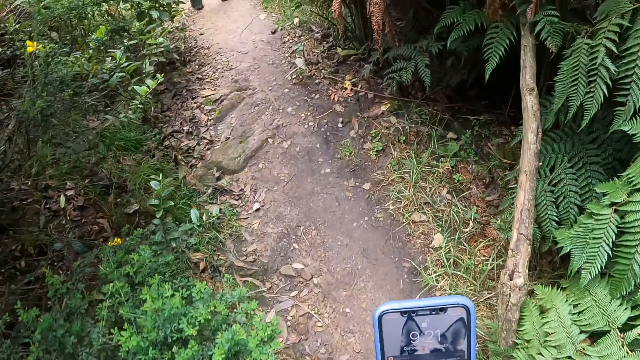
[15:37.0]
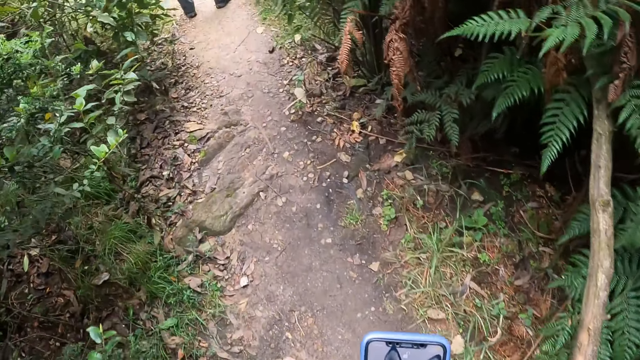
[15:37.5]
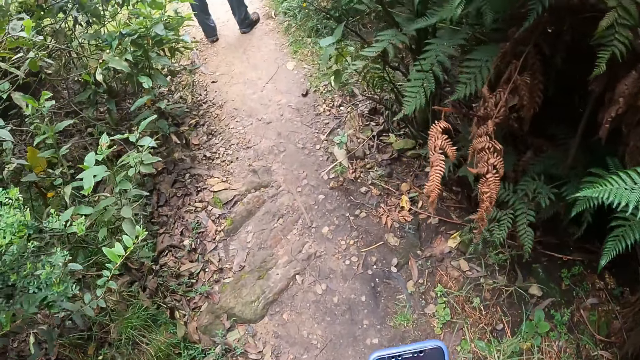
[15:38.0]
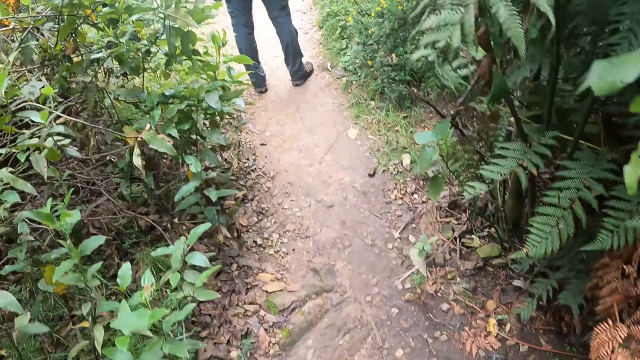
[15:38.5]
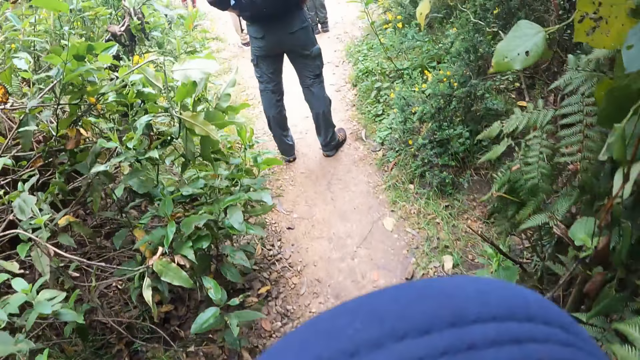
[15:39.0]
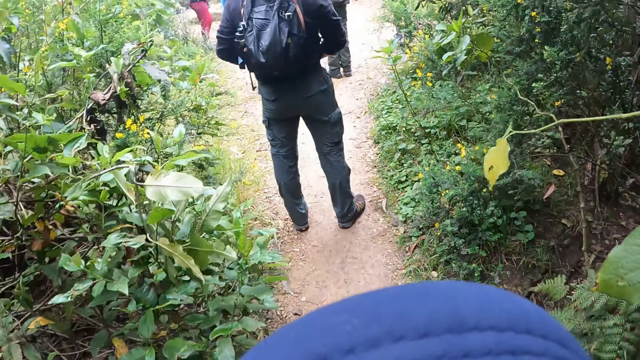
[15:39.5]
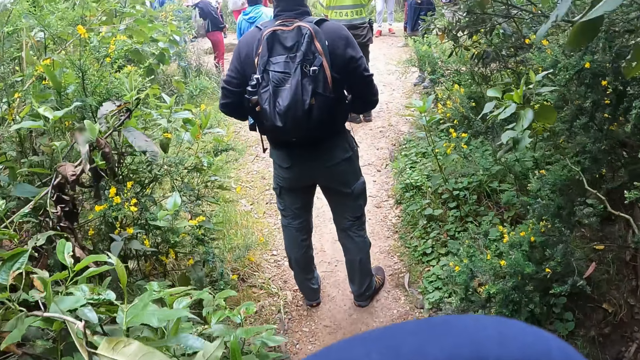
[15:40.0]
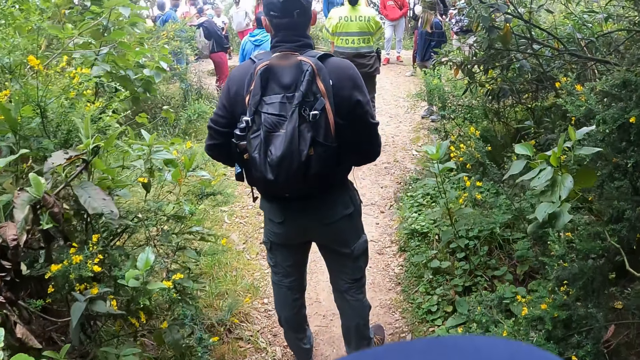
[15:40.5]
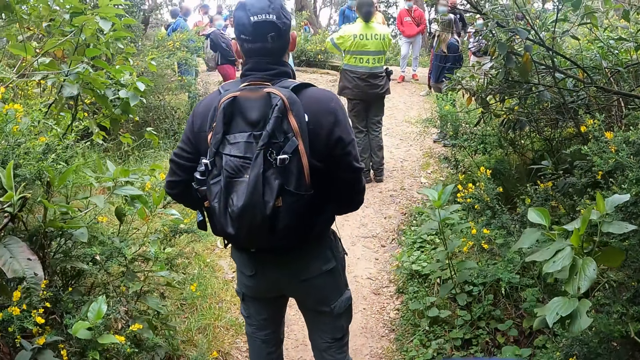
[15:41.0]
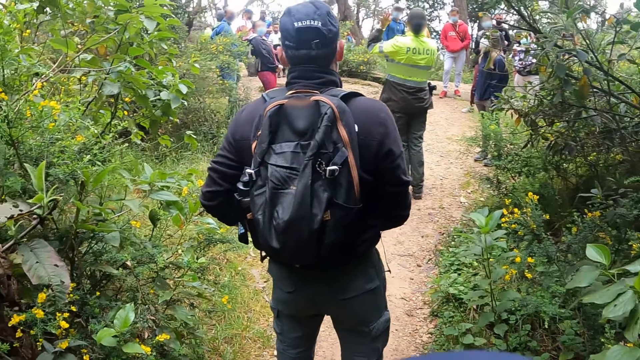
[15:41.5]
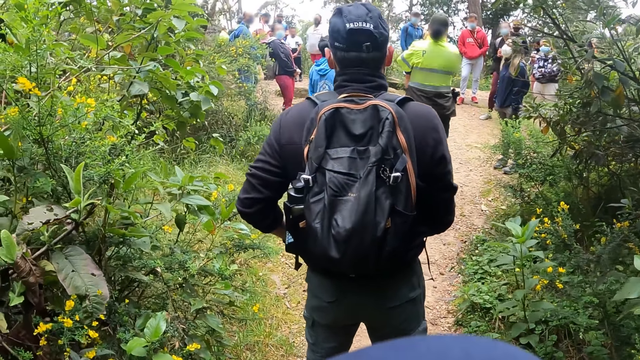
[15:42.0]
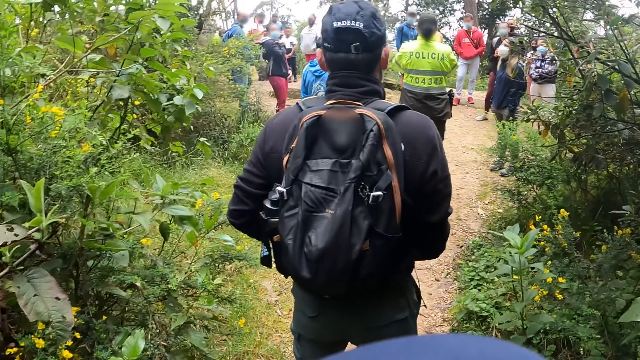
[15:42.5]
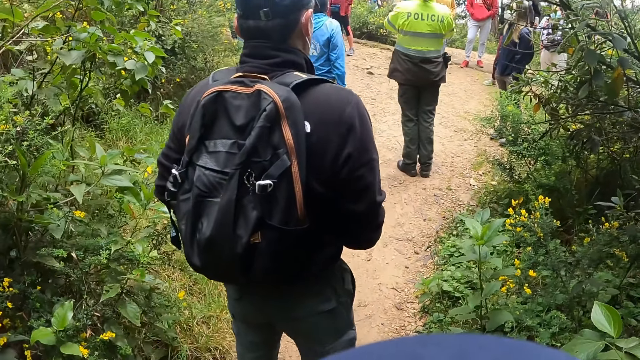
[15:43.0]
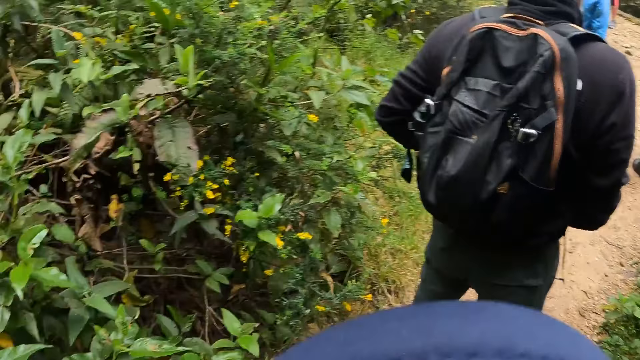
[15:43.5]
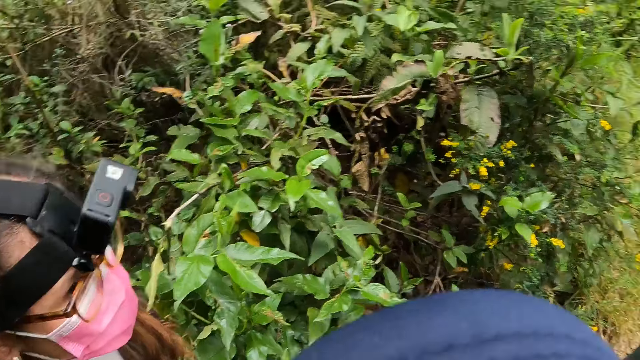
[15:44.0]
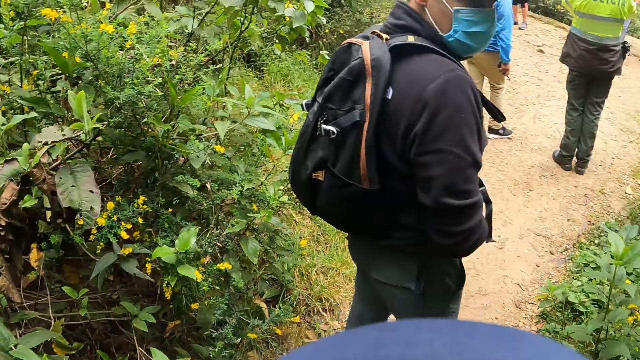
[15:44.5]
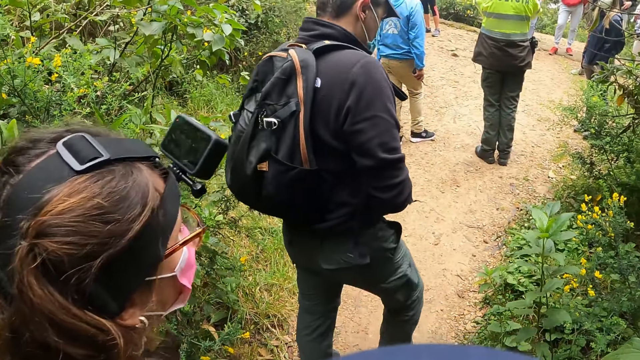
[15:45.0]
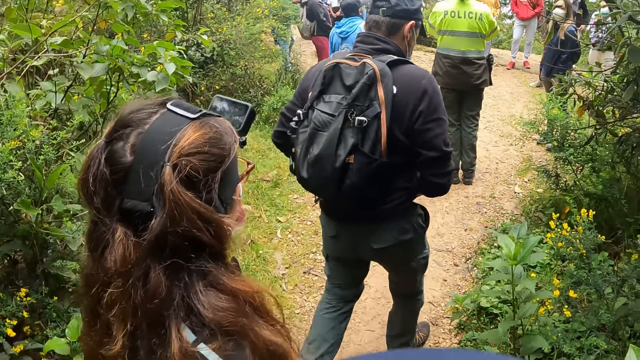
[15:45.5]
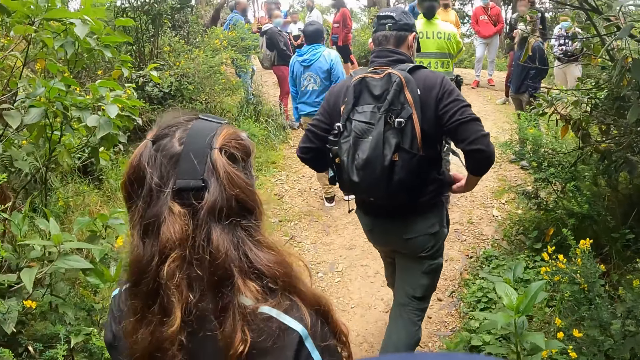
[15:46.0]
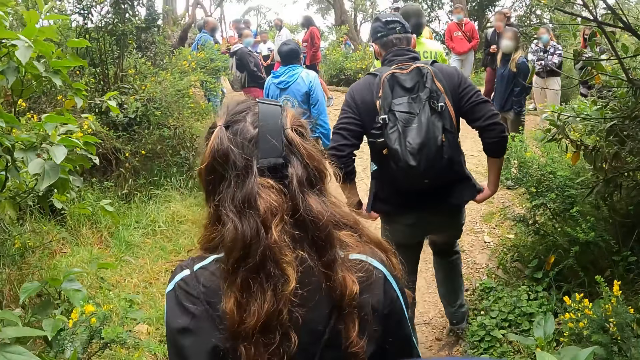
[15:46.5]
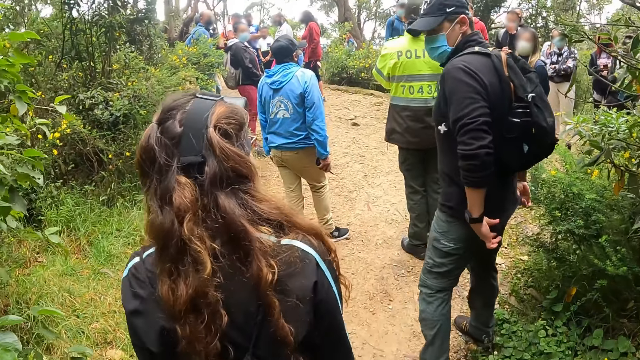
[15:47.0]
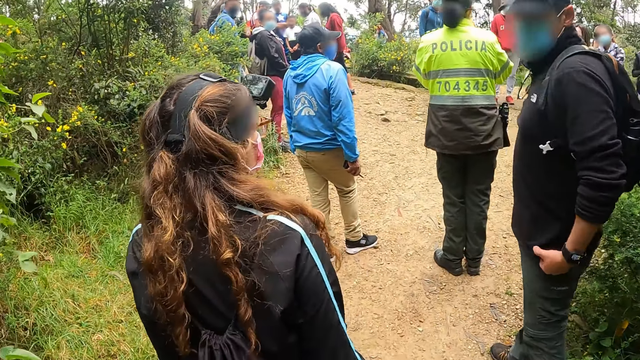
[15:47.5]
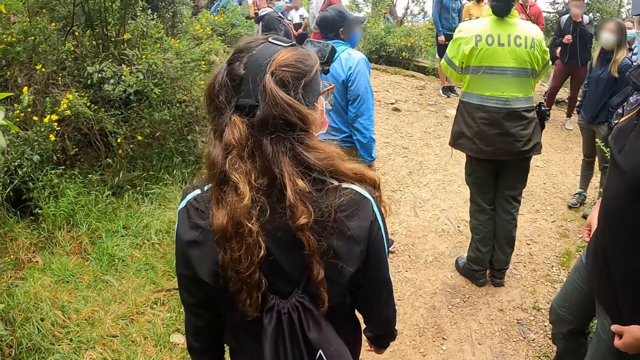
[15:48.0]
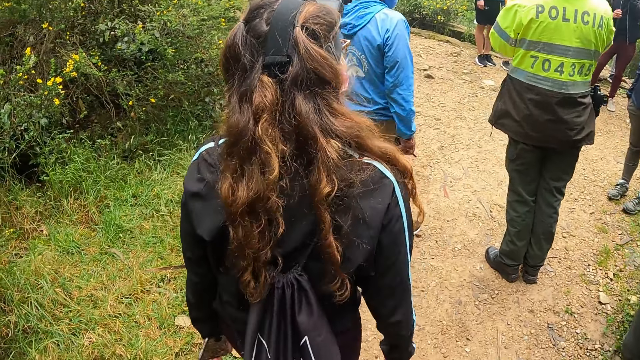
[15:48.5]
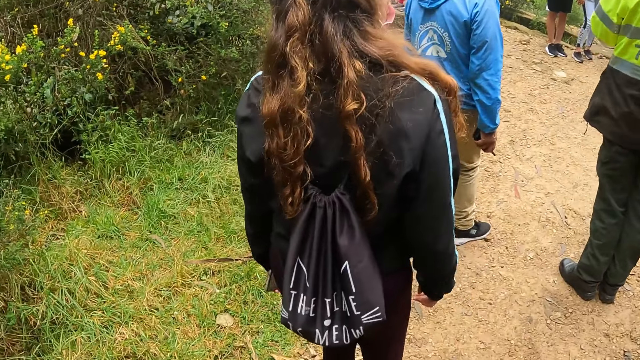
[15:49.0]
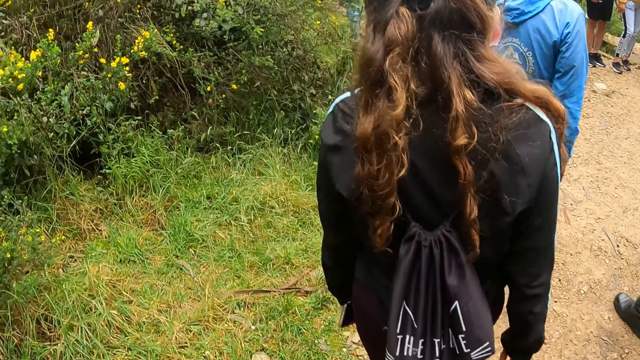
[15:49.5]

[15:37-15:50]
The camera wearer looks at the people. They turn and walk. A man walks on the hill.

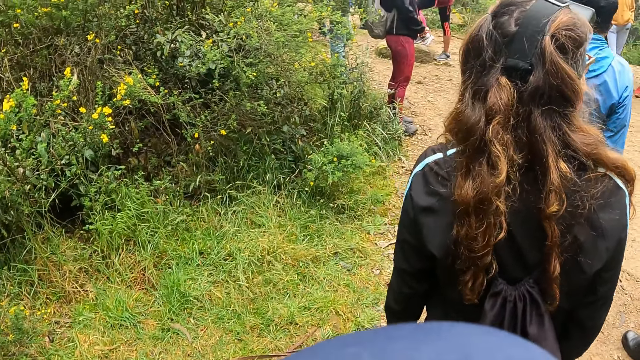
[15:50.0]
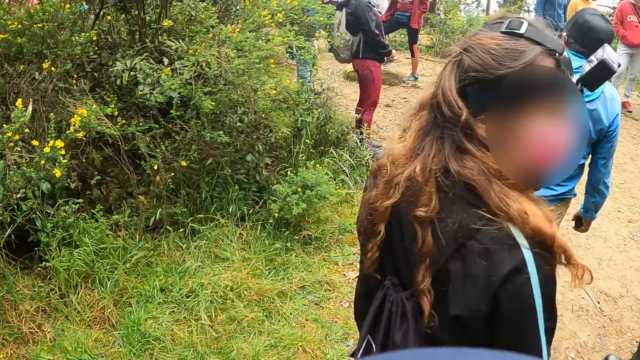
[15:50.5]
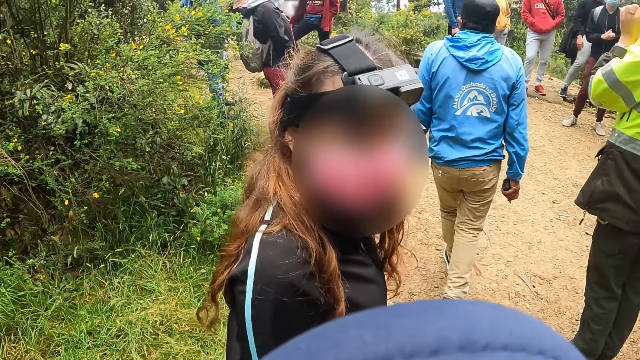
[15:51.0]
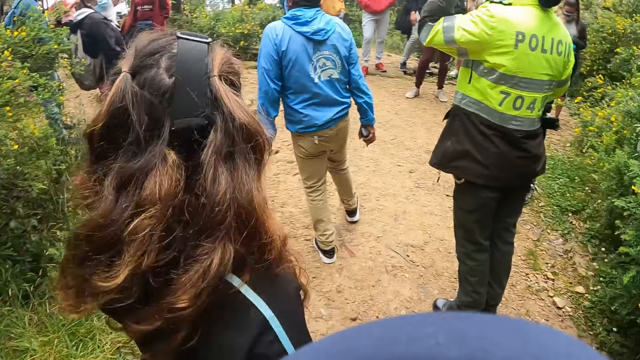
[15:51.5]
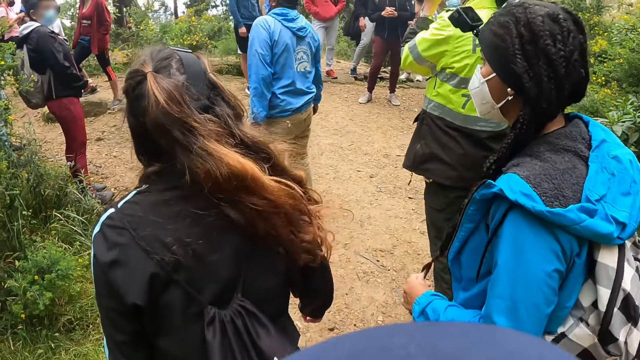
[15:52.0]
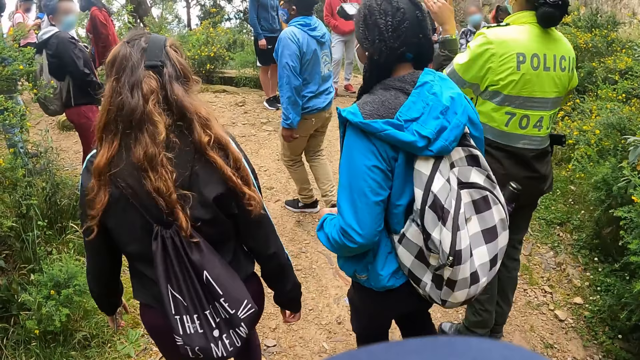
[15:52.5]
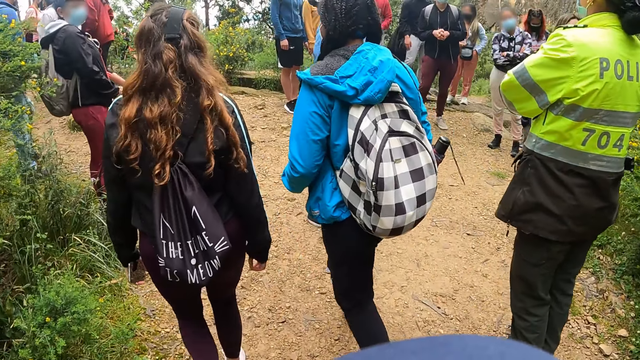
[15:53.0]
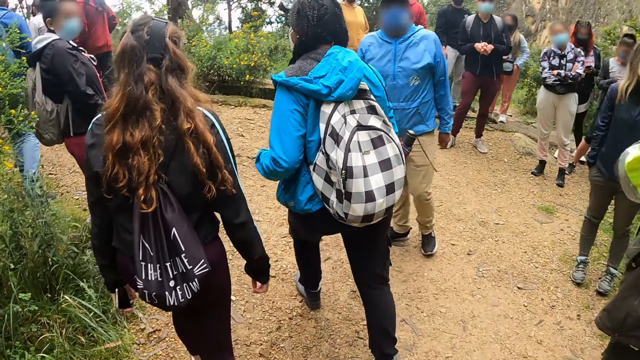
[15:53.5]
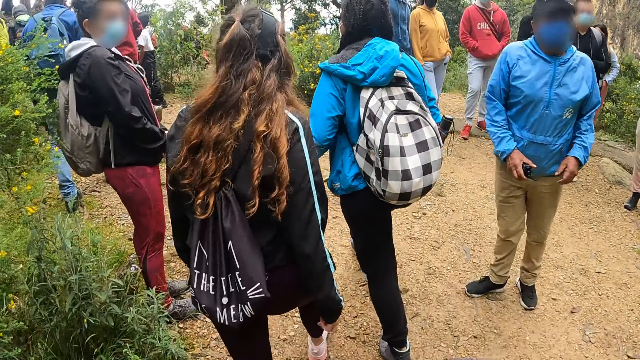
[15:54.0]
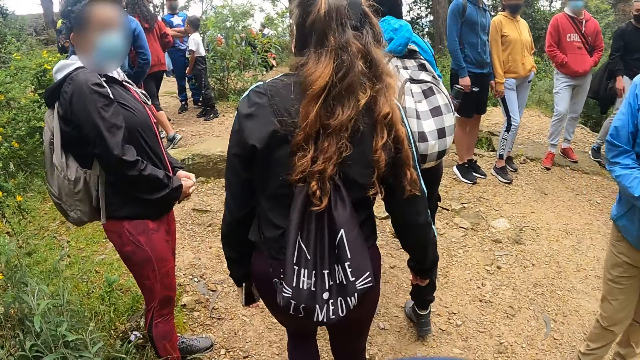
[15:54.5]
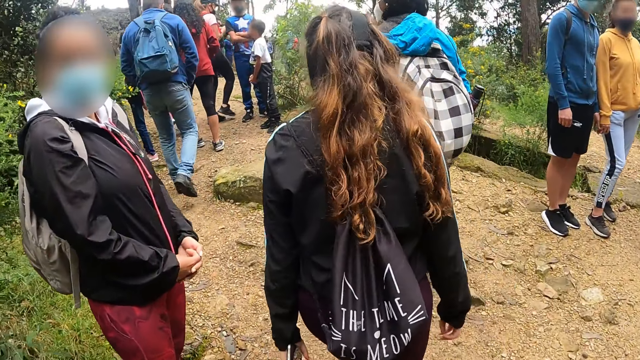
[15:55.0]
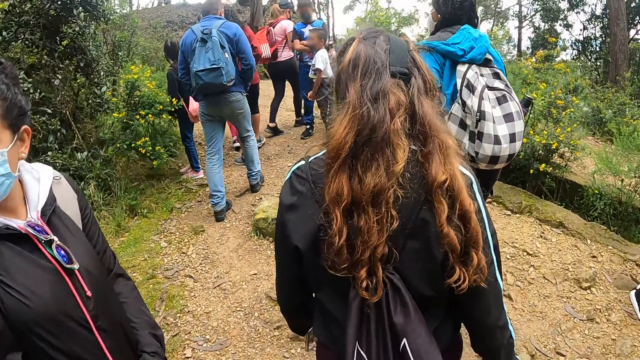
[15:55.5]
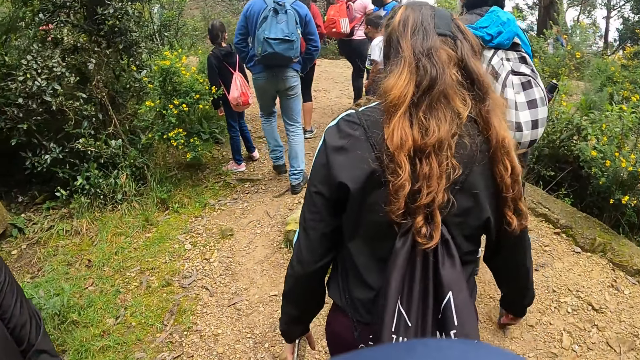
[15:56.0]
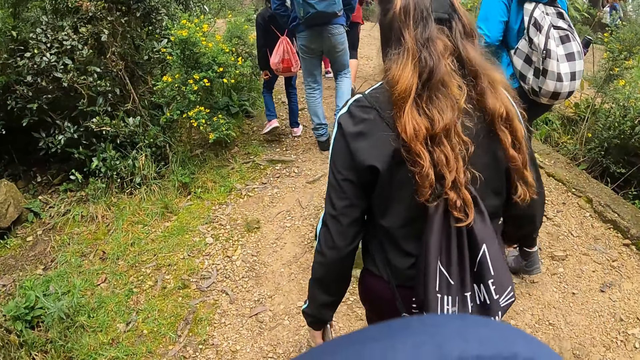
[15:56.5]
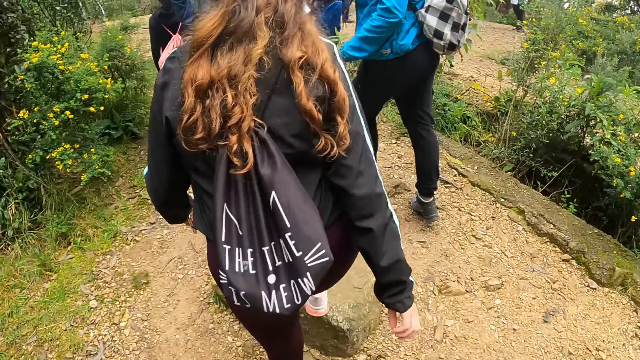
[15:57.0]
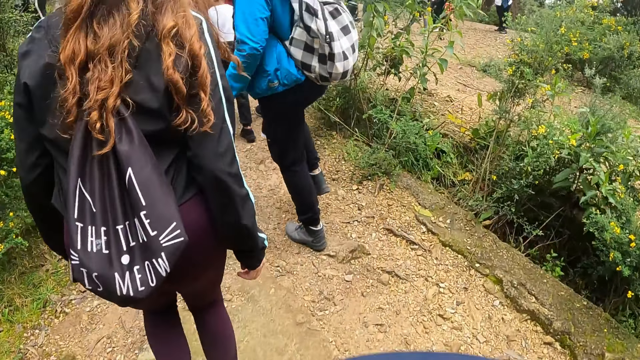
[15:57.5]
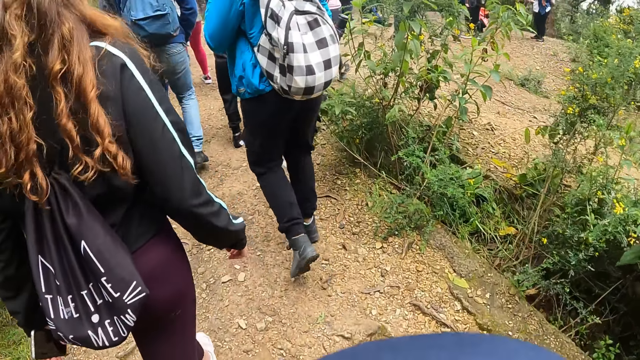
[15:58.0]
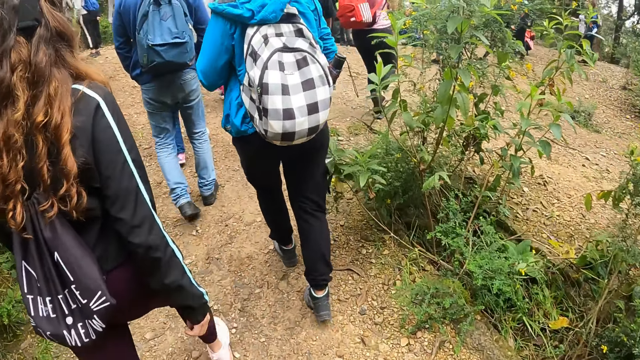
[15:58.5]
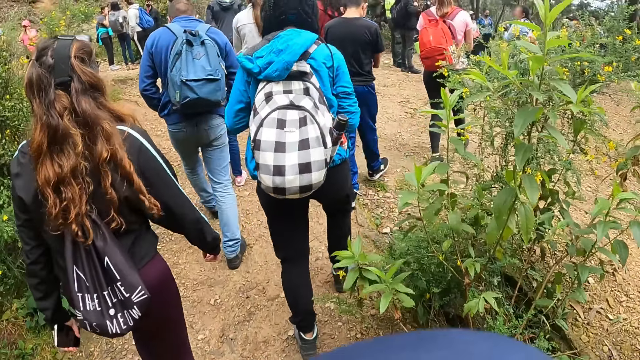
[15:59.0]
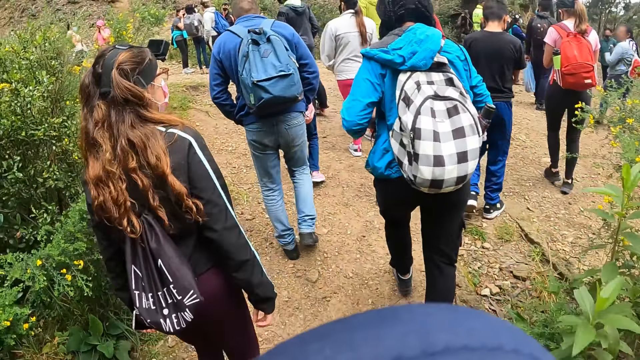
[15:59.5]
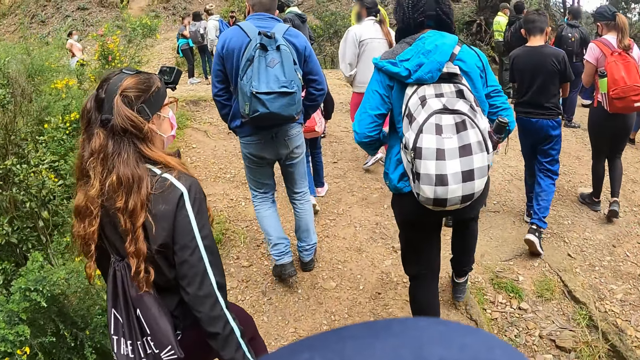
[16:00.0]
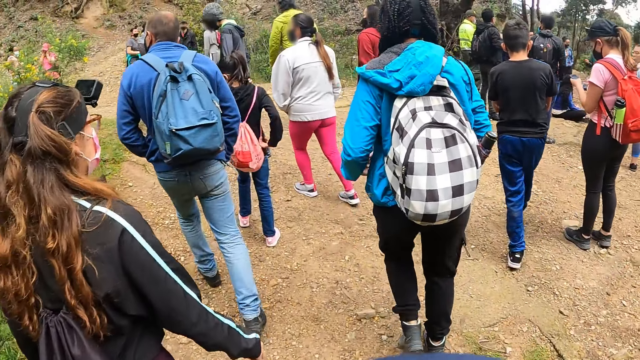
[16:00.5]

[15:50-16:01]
A woman walks on the hill. Another woman walks on the hill. The camera wearer walks up the hill.
